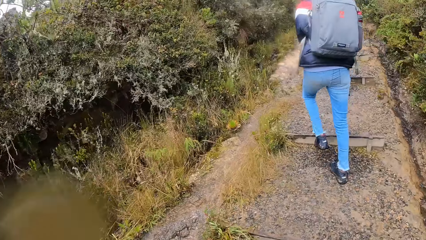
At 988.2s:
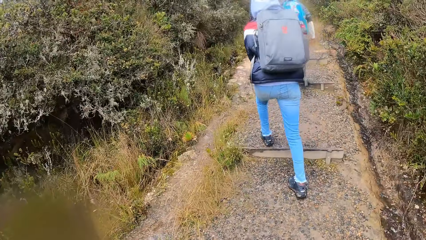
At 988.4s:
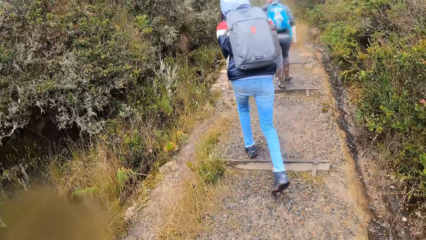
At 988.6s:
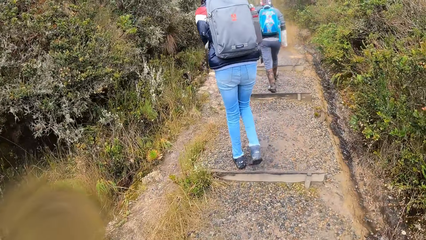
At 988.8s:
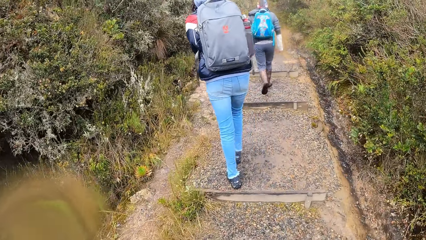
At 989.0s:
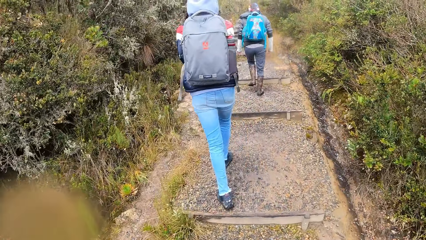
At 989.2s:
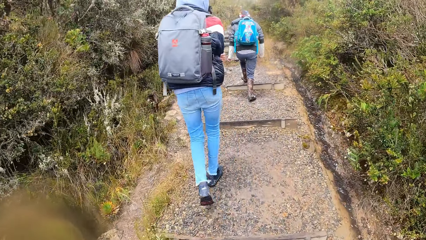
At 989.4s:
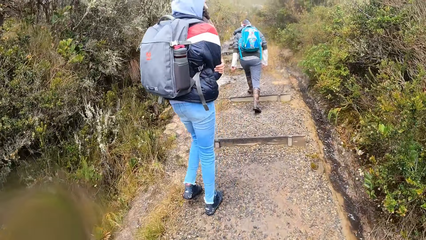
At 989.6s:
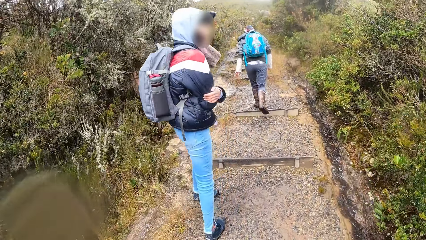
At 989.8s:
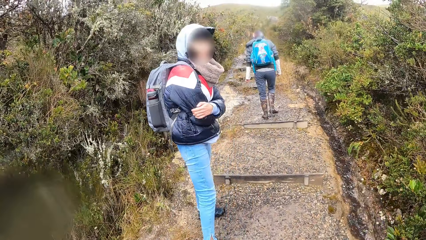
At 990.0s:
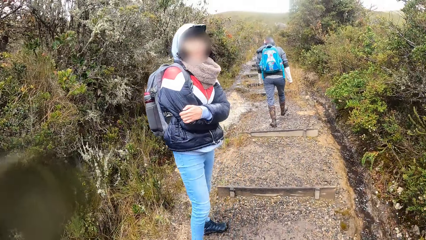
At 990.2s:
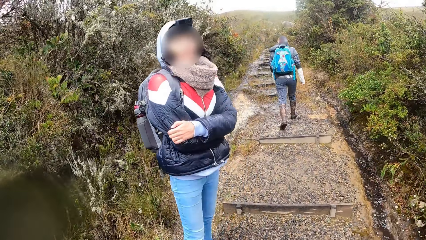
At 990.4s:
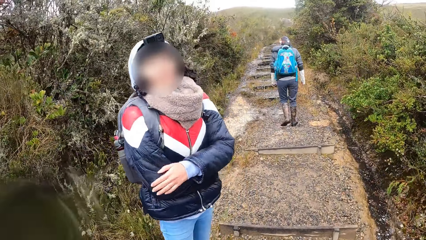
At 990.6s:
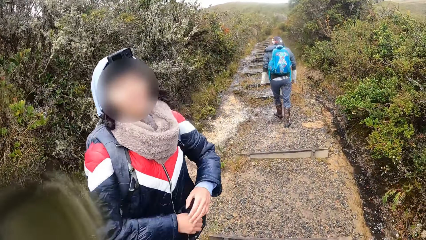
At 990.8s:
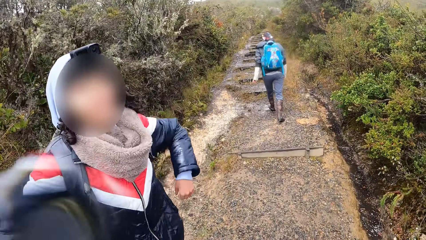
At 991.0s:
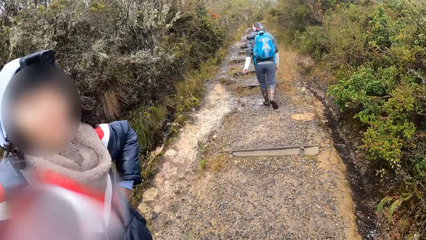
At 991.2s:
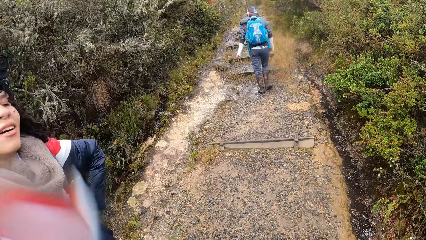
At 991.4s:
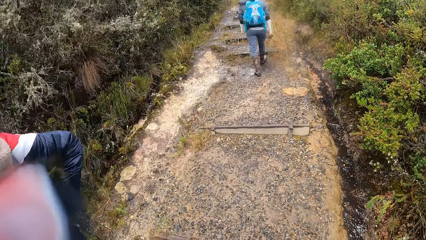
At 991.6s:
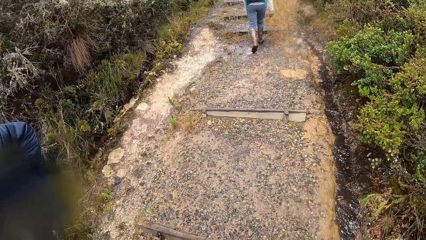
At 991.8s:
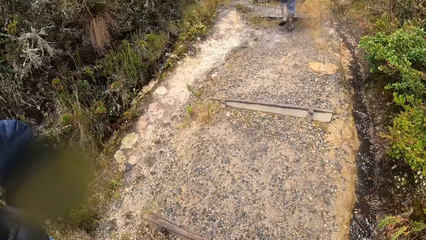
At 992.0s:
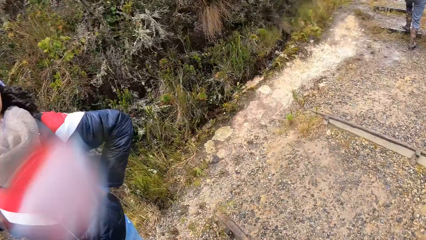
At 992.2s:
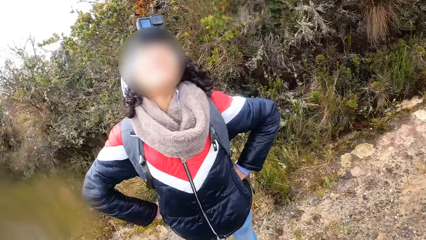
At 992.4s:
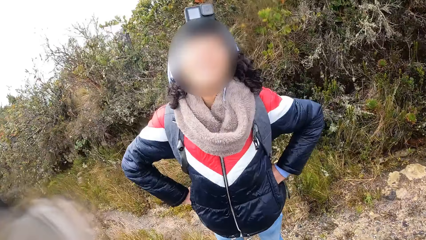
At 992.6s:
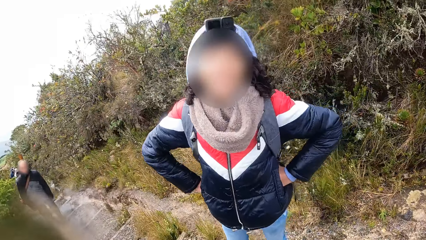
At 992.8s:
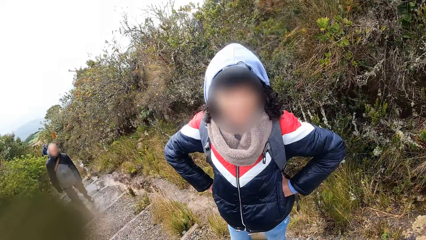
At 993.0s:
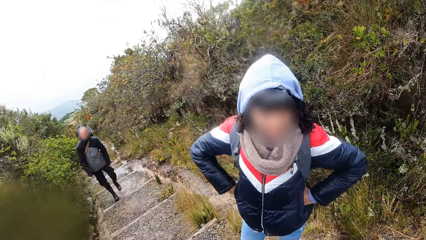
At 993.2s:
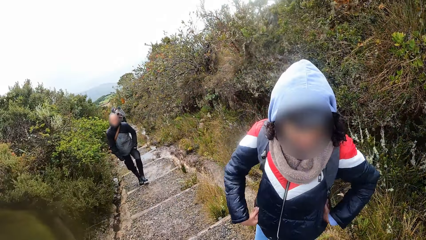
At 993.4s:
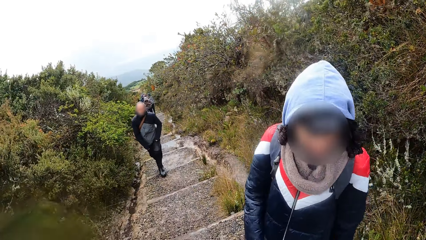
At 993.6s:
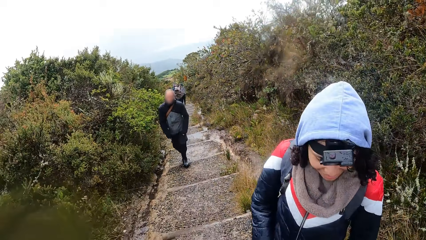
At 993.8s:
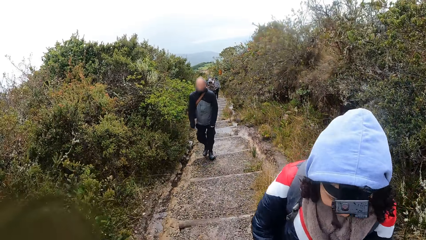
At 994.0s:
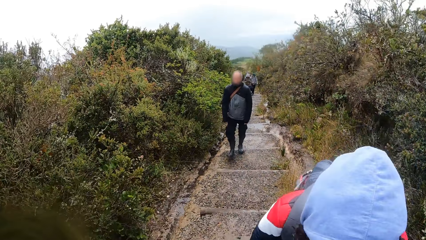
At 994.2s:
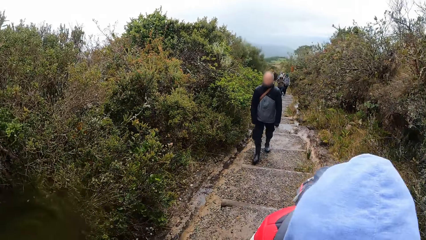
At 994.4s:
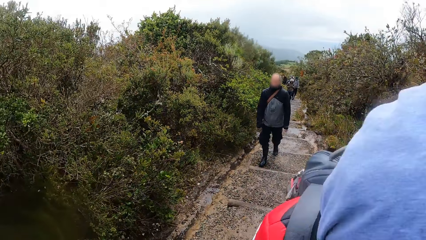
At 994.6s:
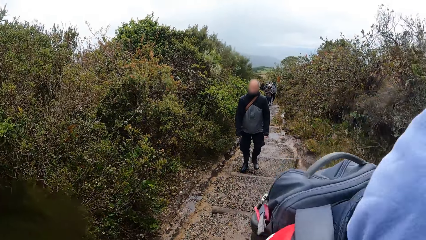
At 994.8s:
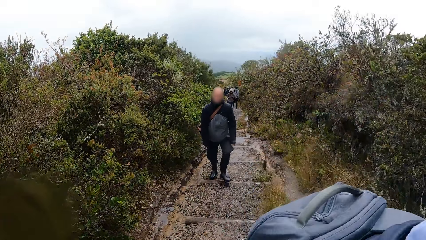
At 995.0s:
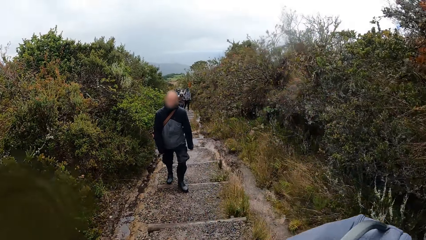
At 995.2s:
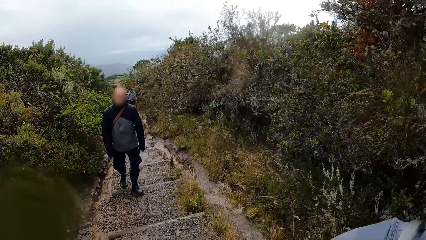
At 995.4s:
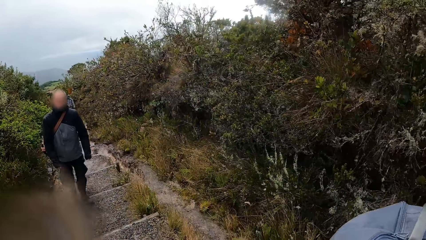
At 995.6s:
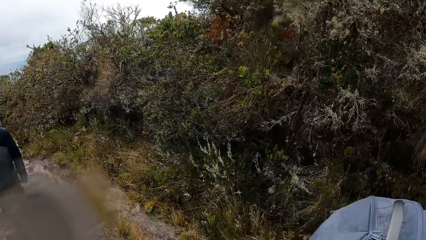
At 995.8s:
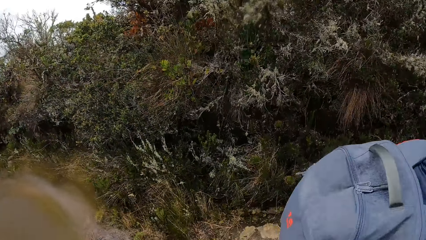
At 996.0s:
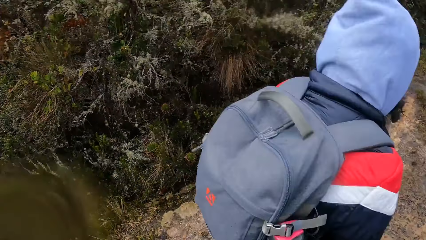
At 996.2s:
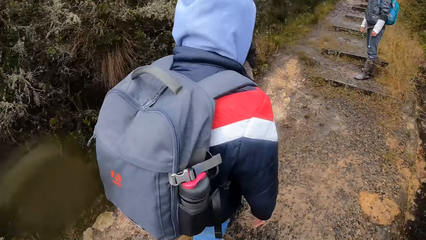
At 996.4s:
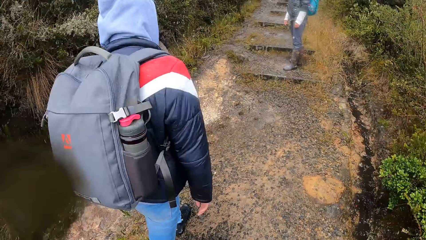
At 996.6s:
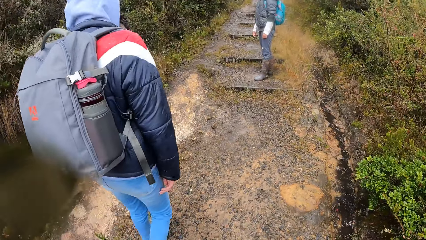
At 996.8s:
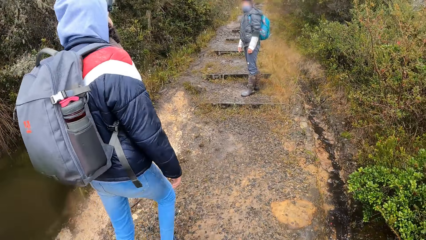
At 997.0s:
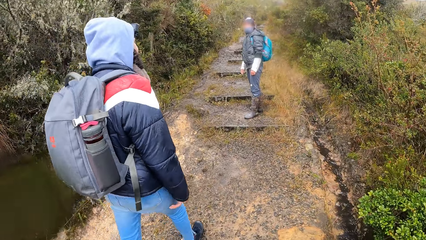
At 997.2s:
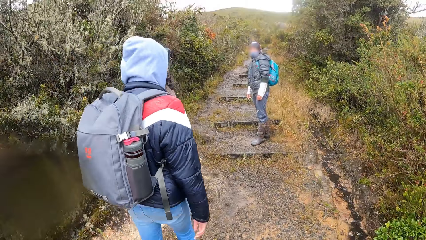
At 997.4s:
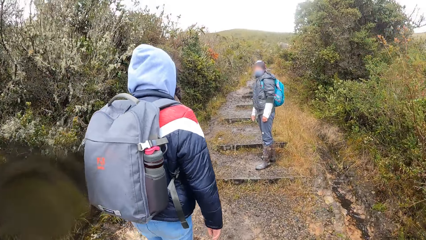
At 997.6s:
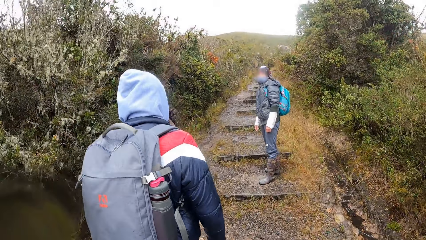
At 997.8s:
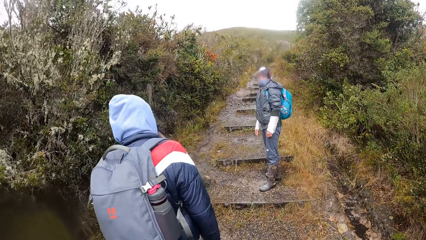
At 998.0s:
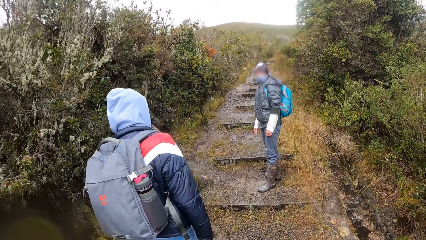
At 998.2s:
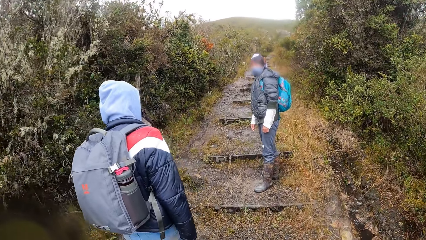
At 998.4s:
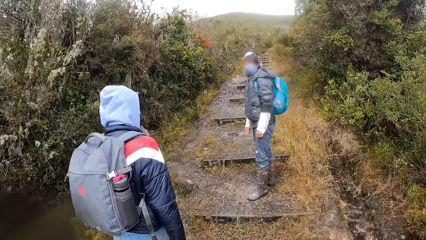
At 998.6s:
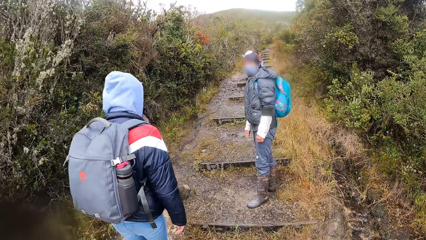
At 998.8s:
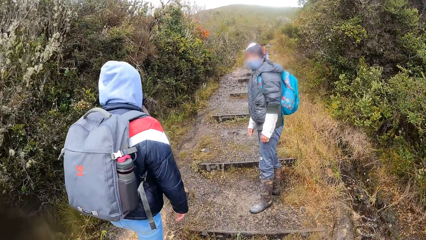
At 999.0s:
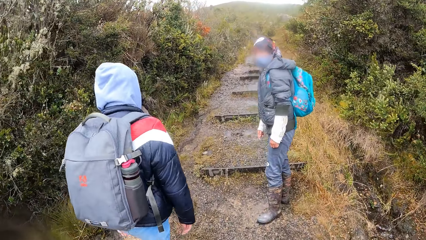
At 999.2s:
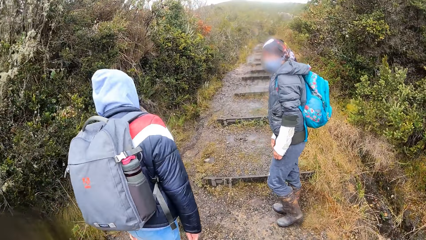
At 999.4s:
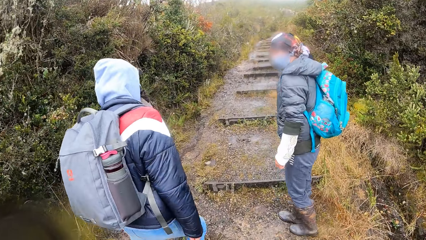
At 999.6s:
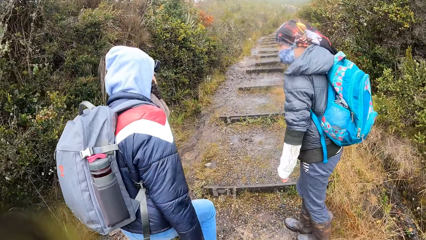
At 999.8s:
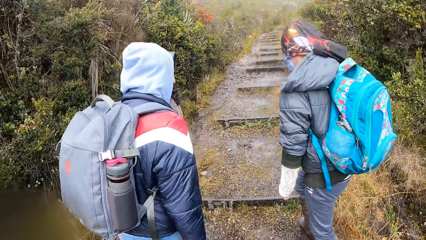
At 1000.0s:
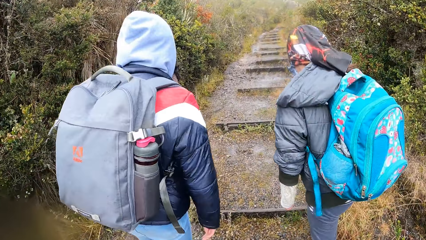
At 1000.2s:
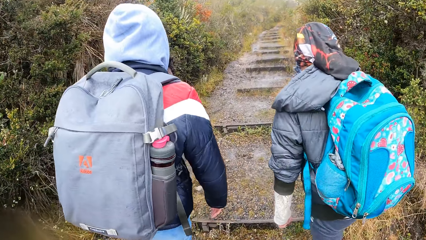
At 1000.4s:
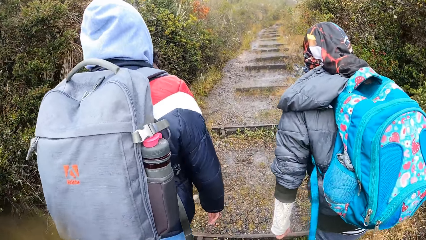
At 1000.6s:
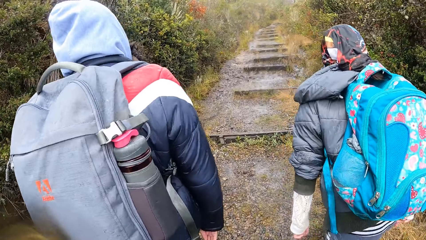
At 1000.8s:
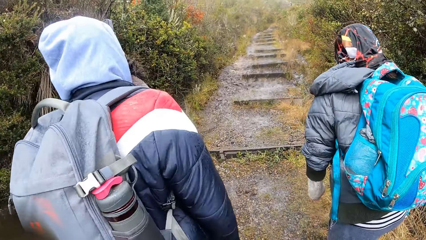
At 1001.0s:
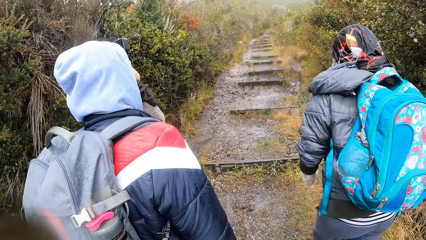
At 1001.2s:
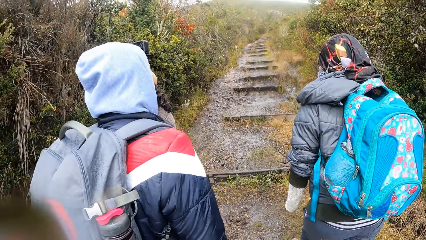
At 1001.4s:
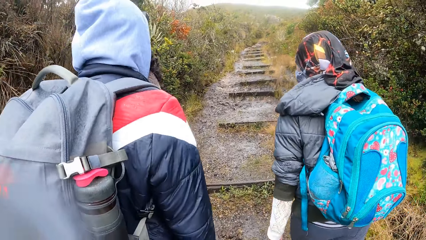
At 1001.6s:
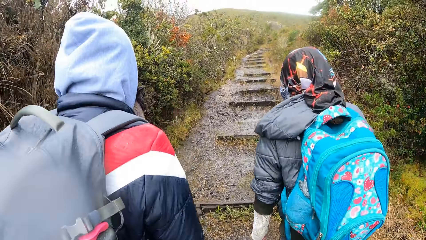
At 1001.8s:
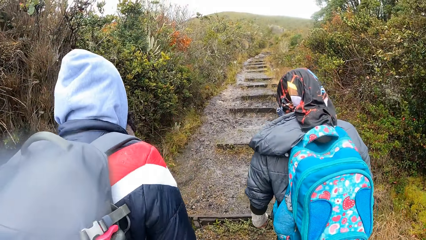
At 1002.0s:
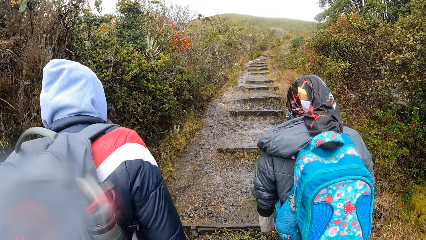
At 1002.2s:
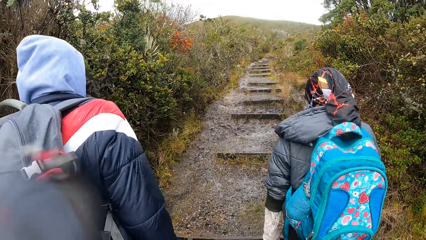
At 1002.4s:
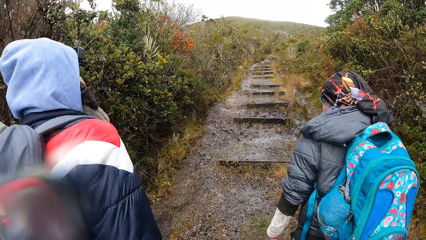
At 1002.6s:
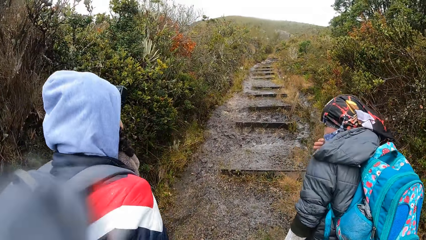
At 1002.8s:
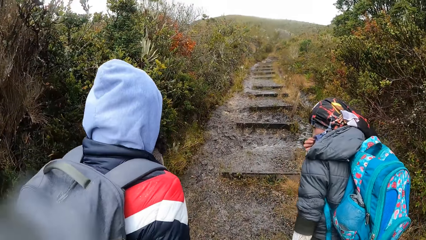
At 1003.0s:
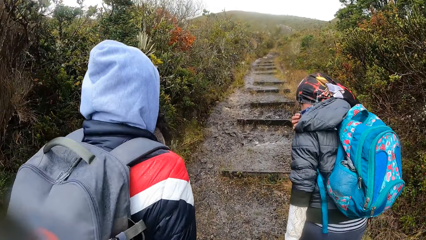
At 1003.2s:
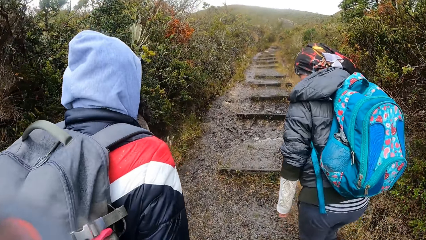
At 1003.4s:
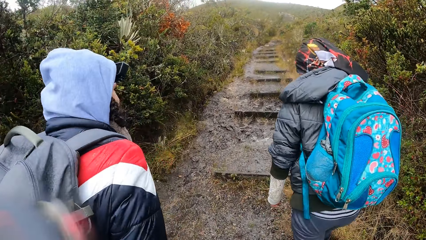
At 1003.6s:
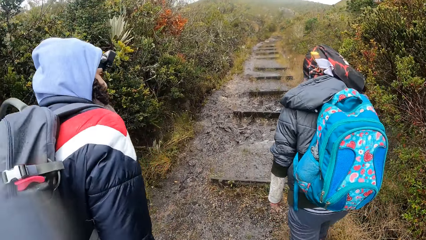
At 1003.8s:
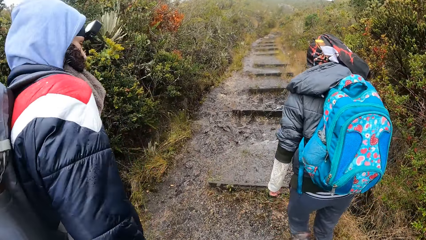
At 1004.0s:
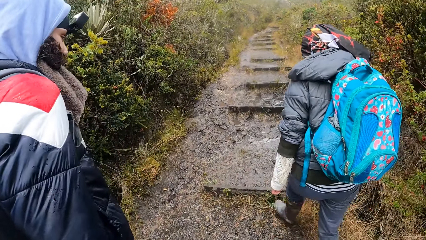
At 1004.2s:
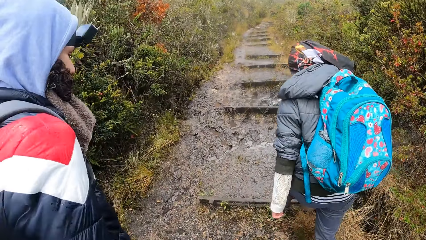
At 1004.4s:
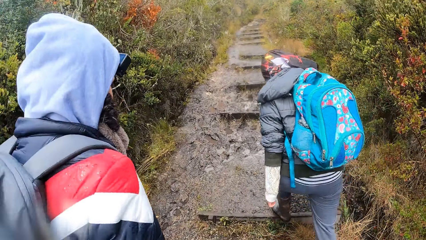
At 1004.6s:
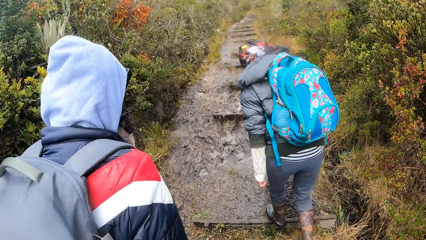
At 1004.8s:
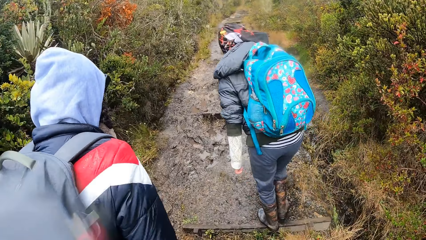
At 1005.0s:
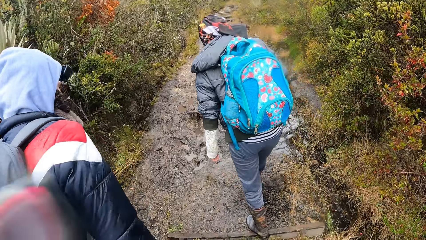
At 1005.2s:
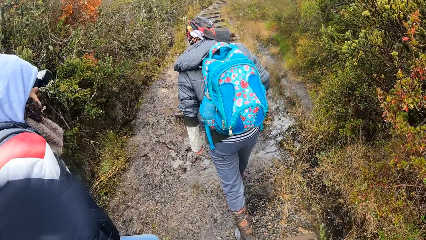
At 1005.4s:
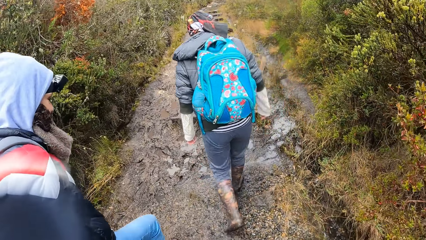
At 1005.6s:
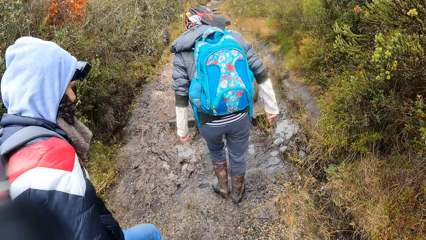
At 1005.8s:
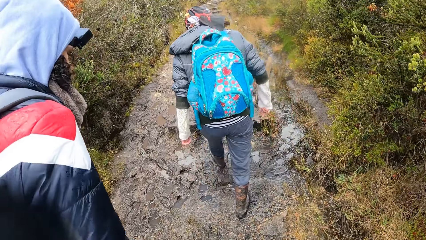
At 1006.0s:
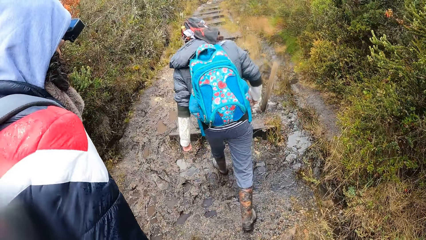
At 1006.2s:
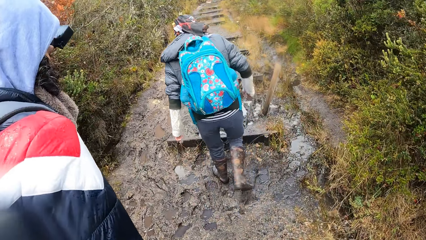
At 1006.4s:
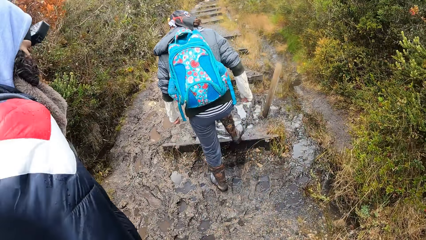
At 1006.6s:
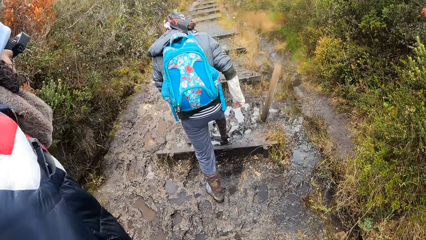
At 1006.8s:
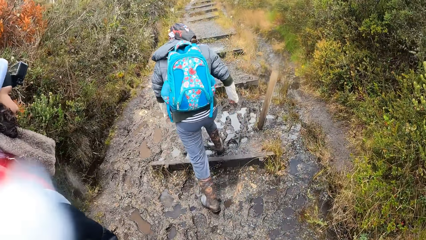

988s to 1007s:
A person looks back. The person looks around. A woman holds her waist with both hands. The camera wearer looks around. They climb stairs. Another person stares at the first person. The first person walks around. Another woman walks through the bush. The other person climbs stairs. The camera wearer climbs stairs. The other woman adjusts a face mask on her face with her right hand.
